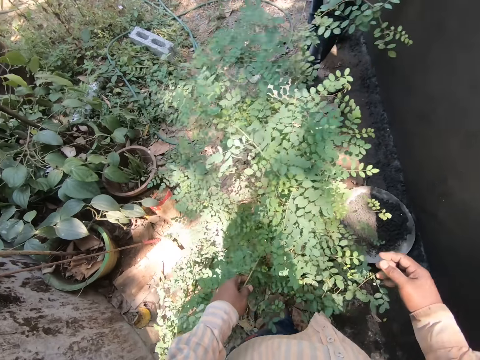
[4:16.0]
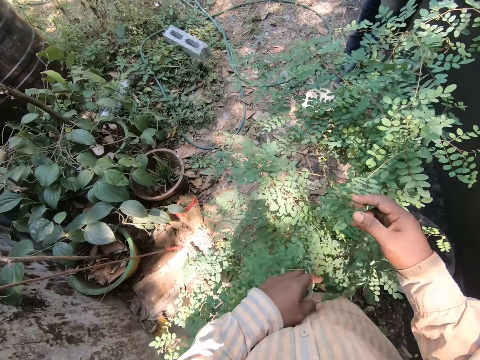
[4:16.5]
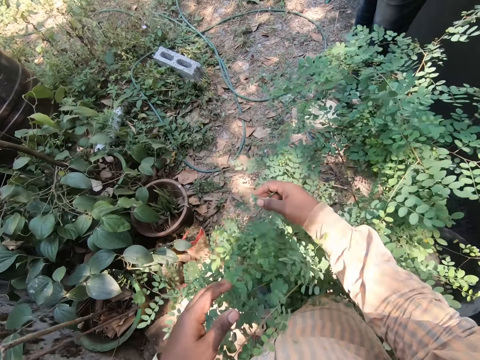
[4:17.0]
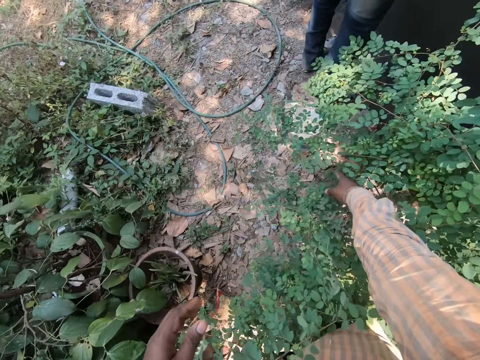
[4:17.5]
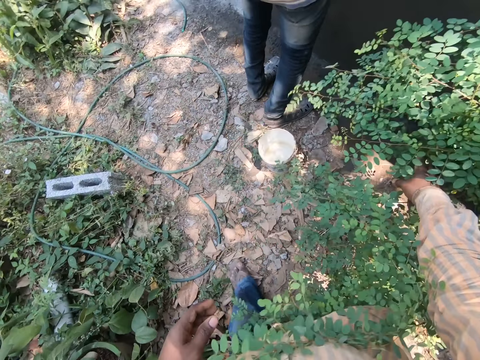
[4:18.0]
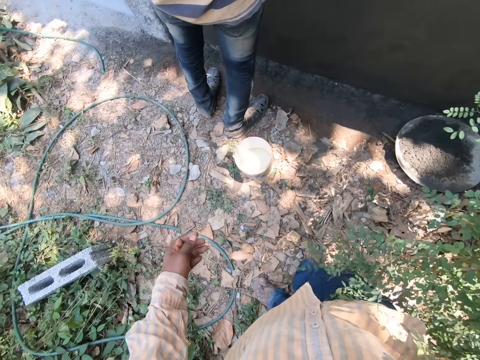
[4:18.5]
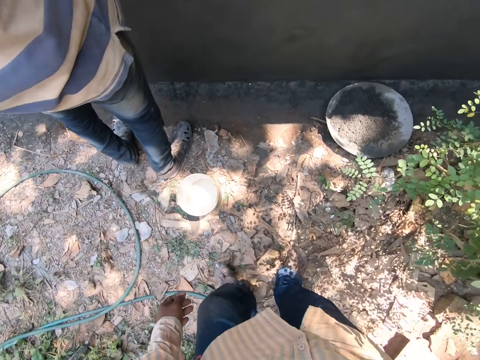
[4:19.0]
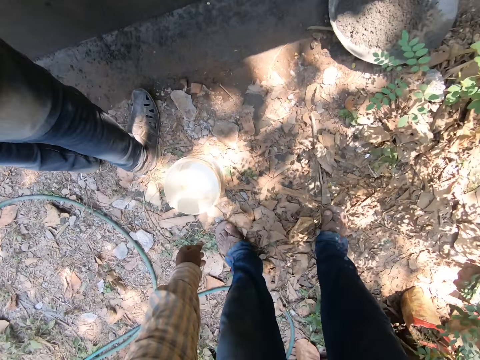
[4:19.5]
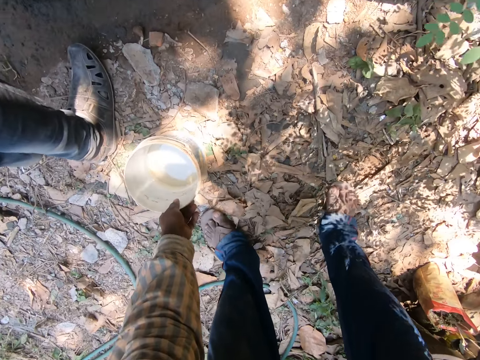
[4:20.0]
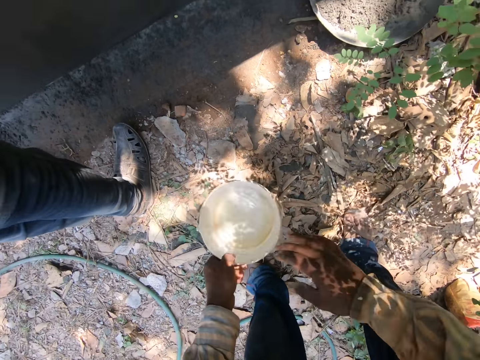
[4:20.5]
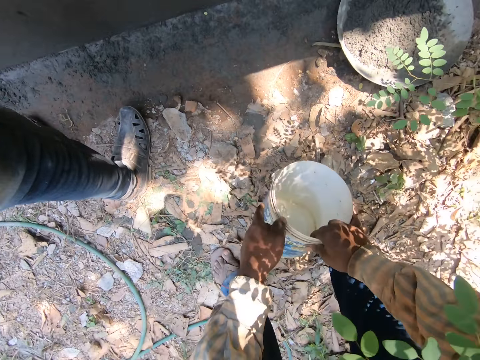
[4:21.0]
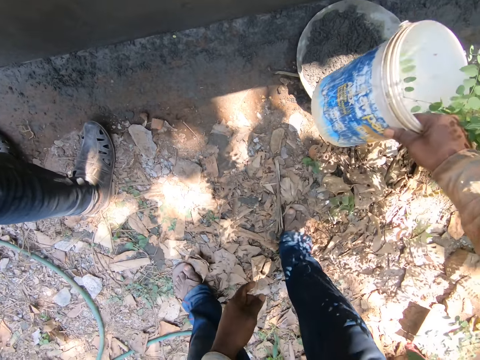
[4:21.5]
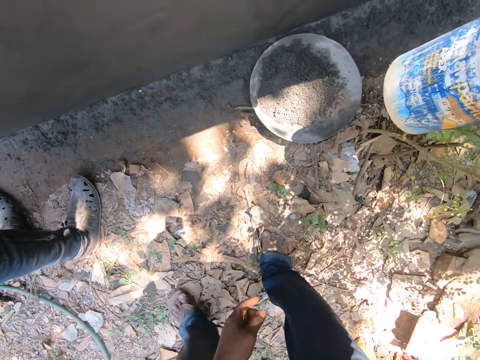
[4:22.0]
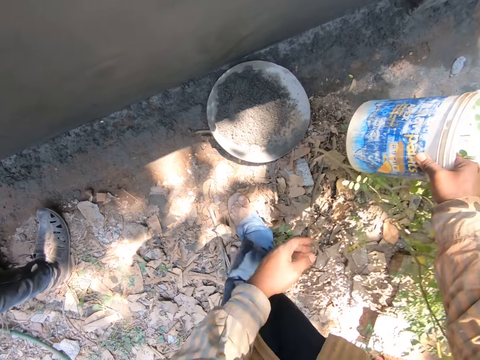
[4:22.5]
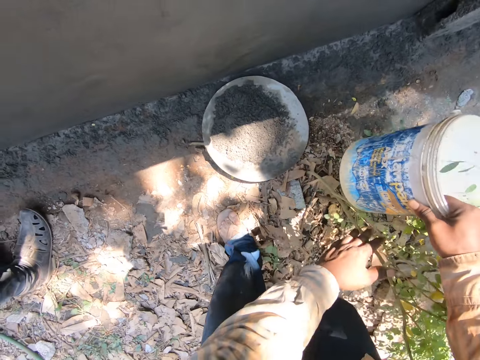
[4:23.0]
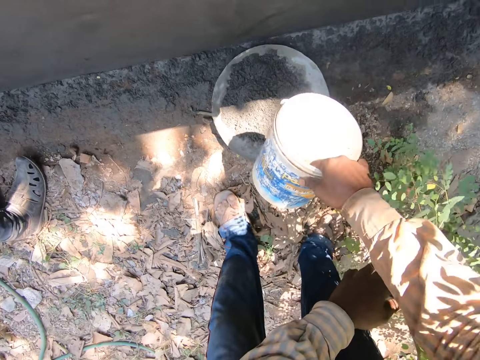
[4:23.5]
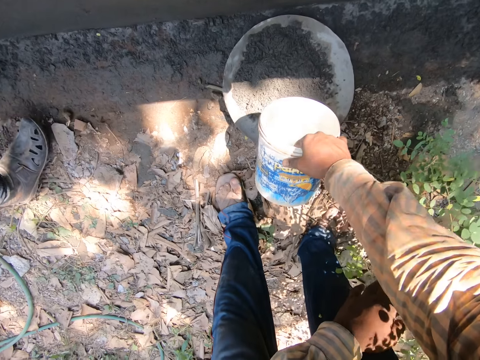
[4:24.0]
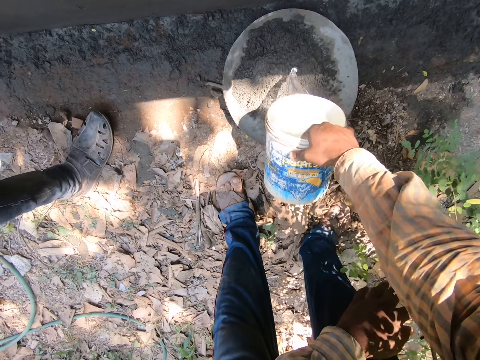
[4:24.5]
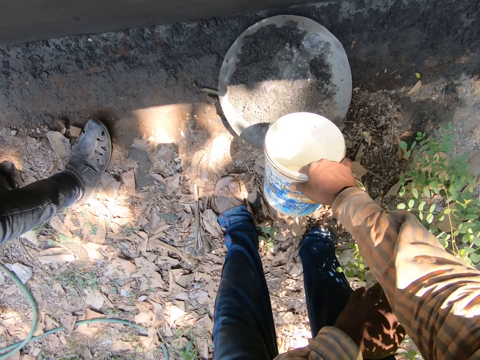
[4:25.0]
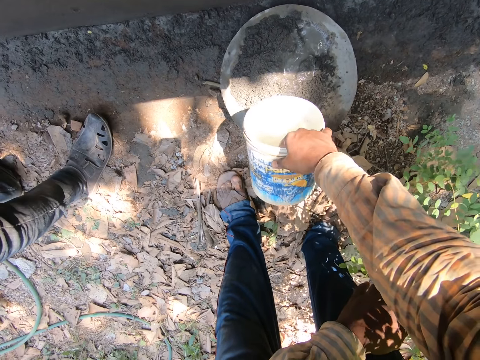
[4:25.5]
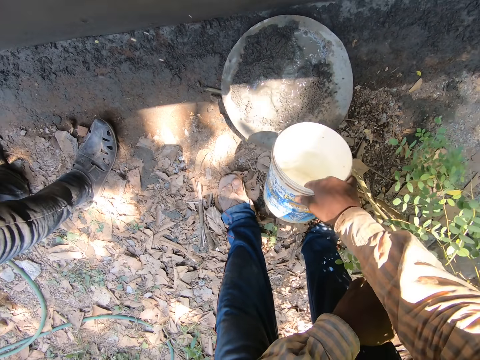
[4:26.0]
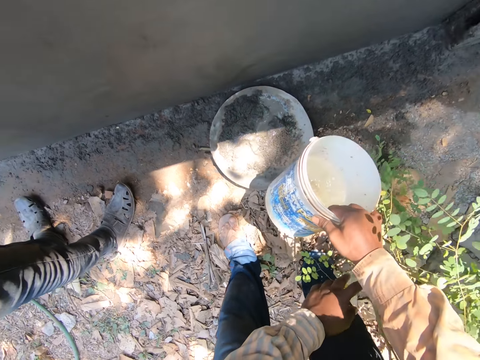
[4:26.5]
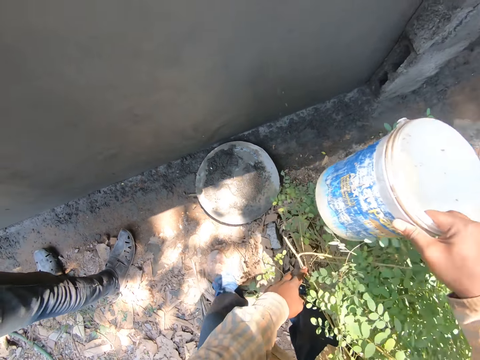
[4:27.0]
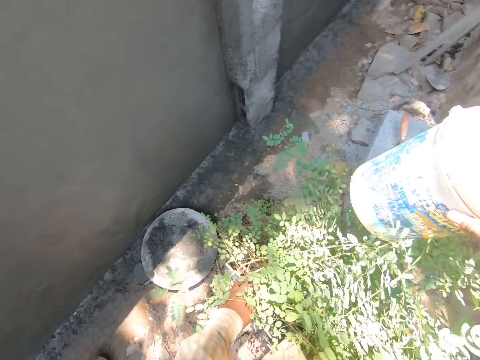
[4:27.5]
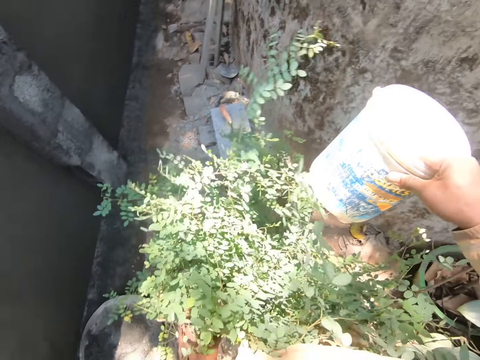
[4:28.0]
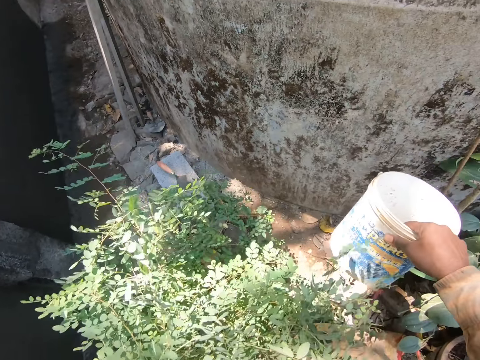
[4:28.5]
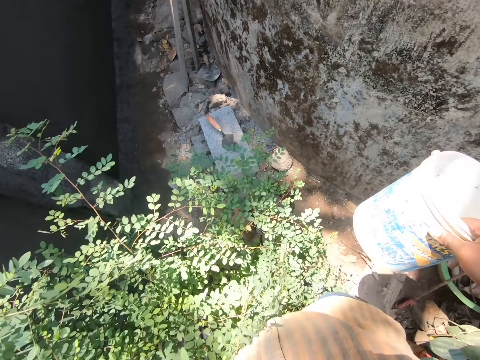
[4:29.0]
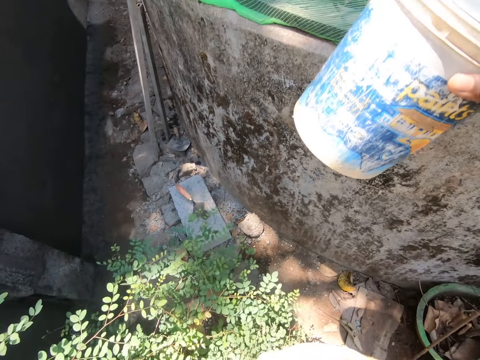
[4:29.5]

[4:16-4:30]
A man plasters the wall with a trowel. The camera wearer walks on the ground. They pick up the bucket of water from the ground. They pass the bucket to the right hand from the left hand. They pour water into the mortar in the tray with the bucket. They put the bucket of water on top of the wall.

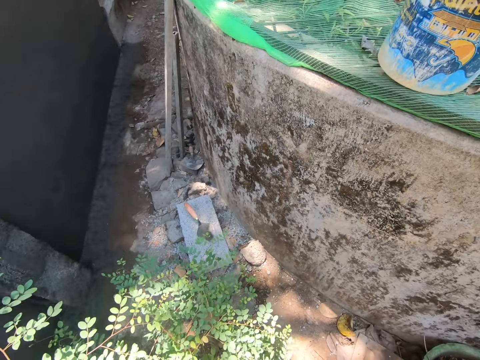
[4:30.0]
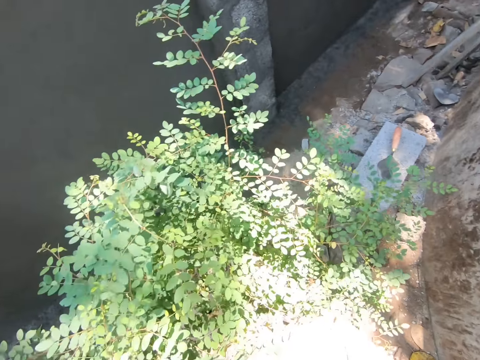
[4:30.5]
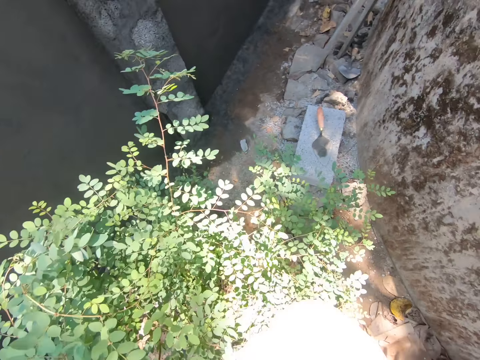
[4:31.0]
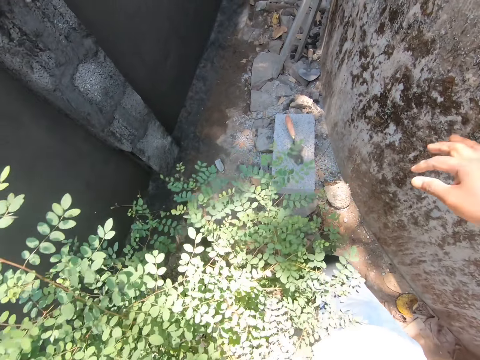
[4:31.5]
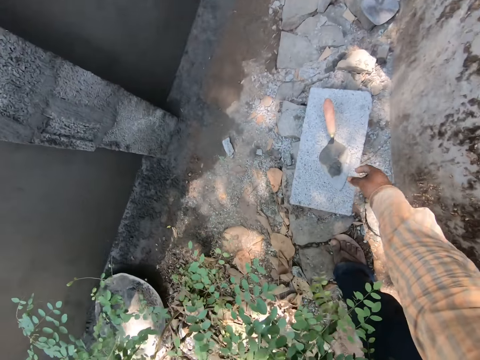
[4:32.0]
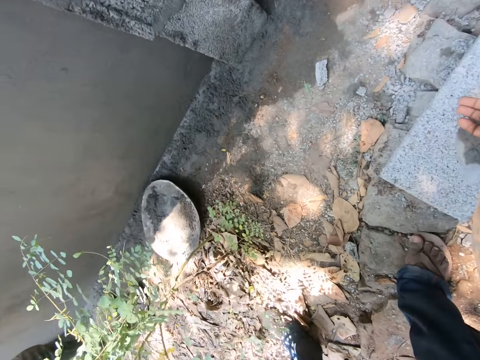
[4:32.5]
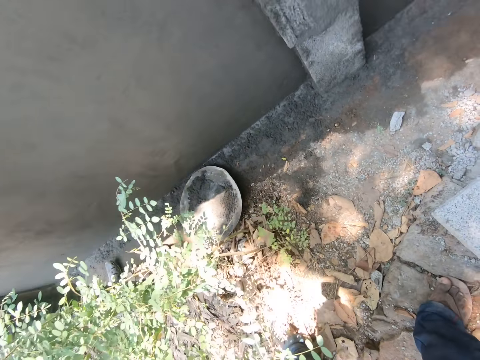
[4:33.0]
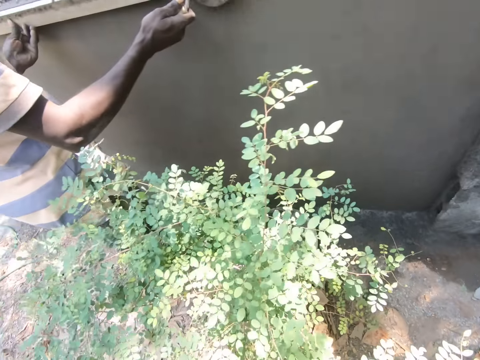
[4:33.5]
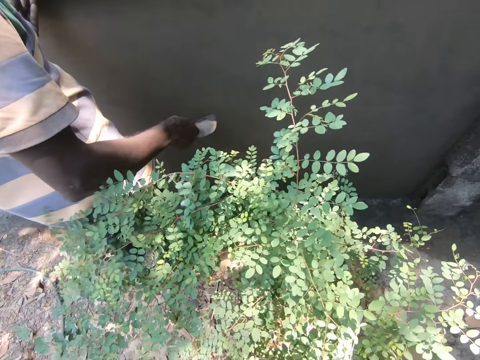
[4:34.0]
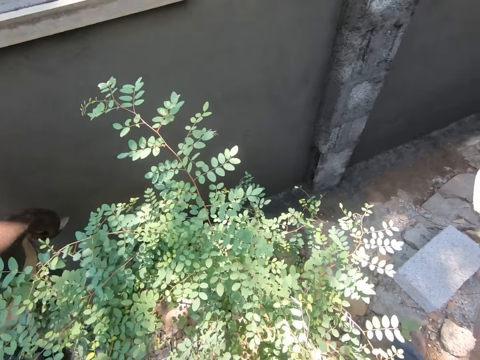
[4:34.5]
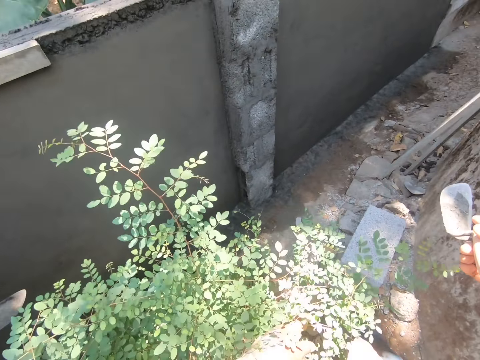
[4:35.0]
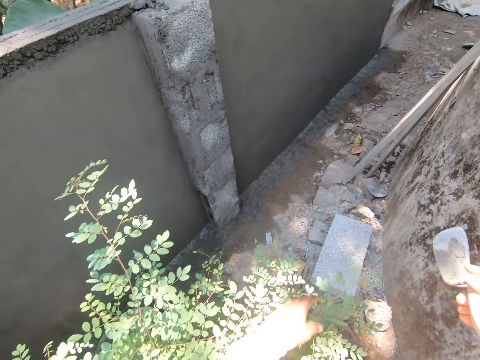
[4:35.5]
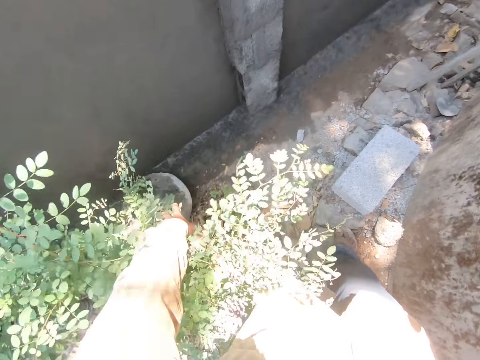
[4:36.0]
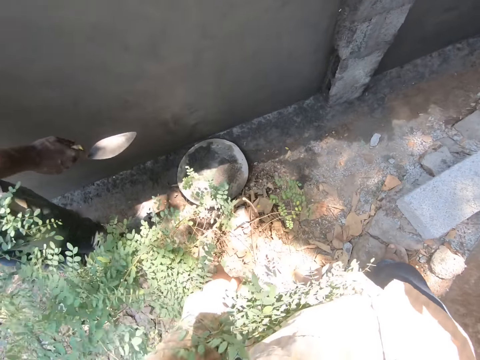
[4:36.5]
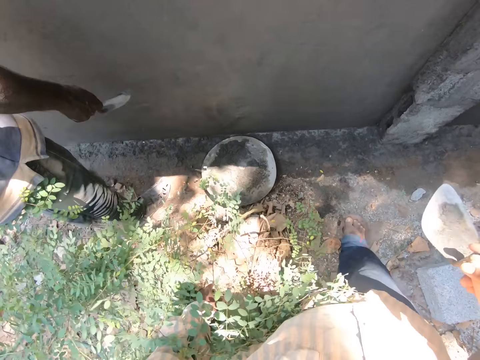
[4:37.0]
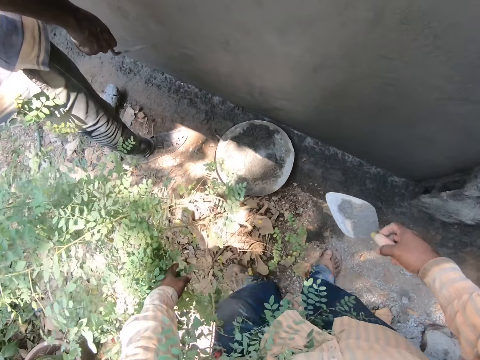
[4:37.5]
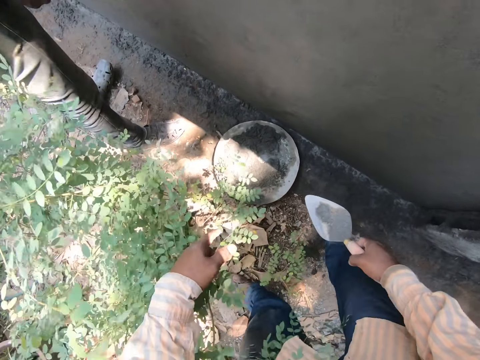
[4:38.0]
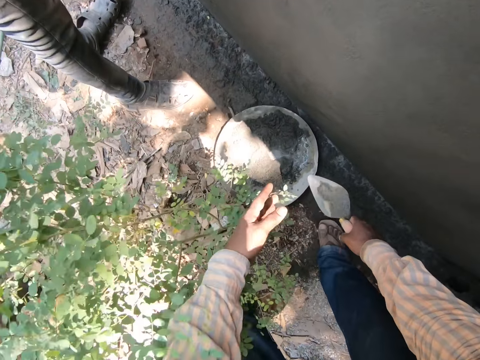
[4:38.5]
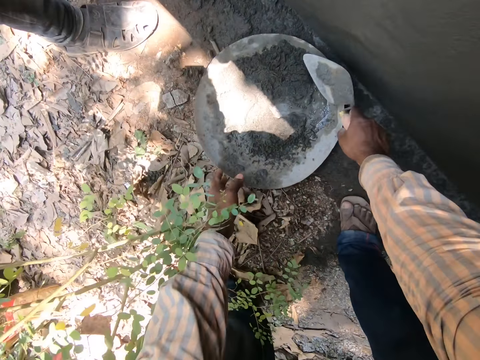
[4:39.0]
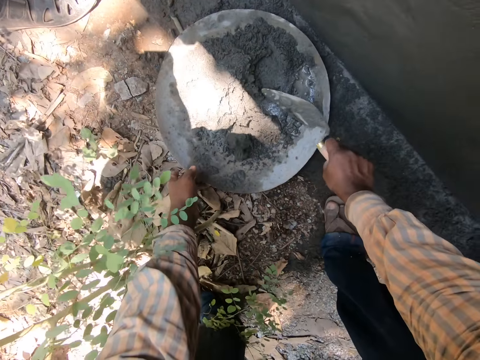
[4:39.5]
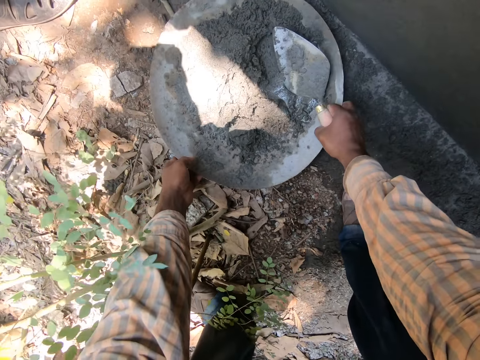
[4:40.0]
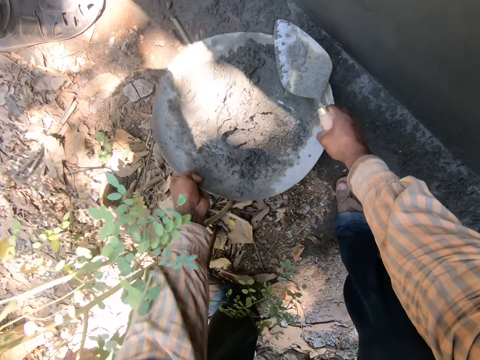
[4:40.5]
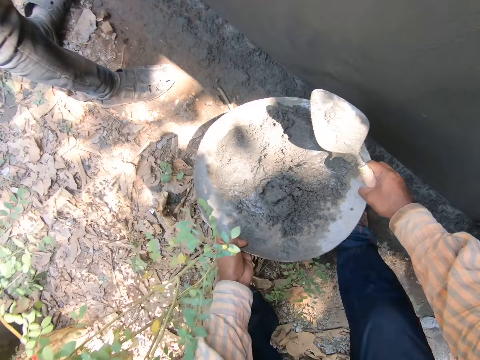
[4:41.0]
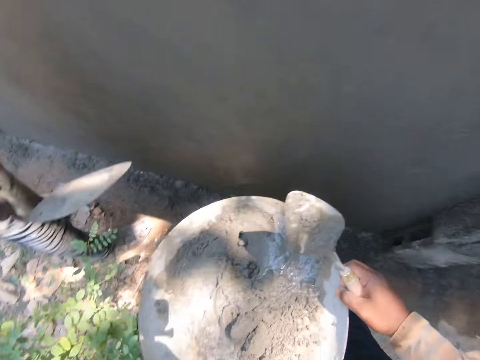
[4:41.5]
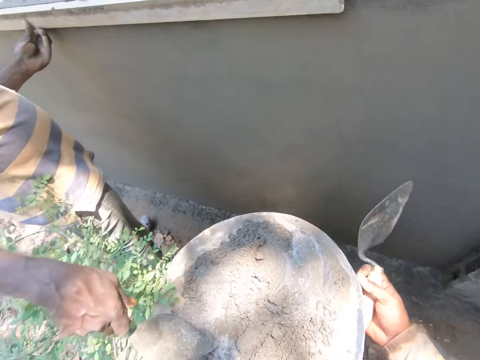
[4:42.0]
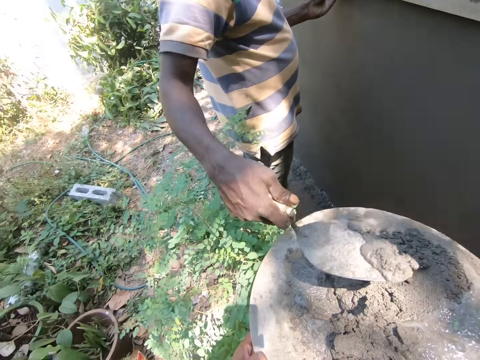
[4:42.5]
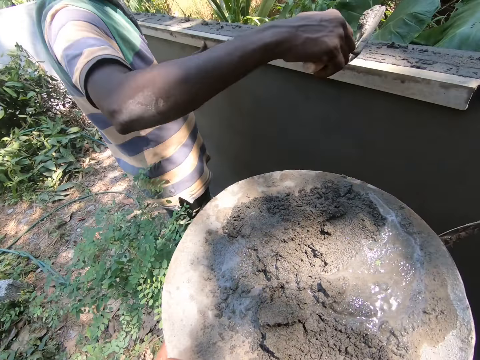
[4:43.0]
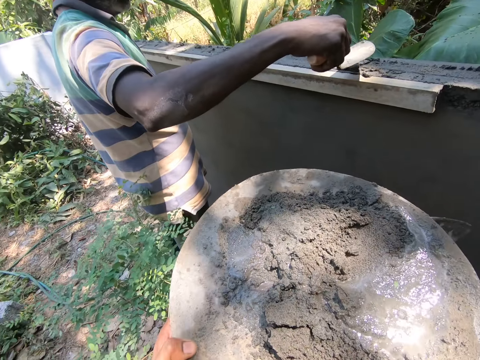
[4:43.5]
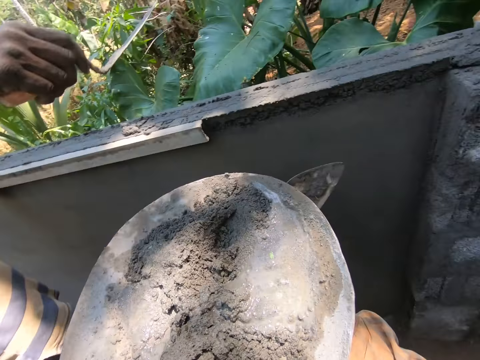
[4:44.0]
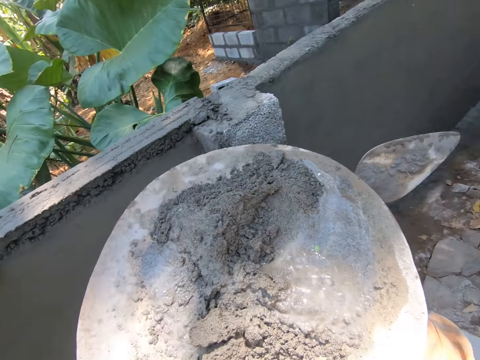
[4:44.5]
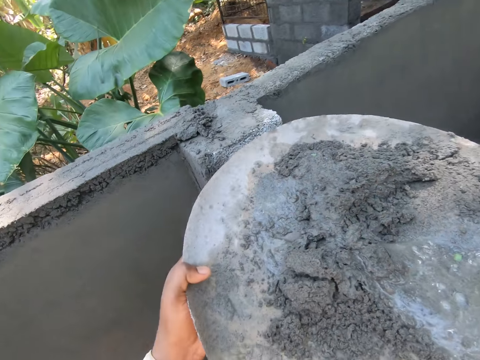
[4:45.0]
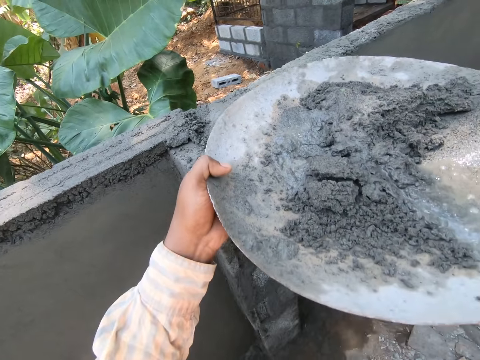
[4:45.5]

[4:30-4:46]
The camera wearer picks up the trowel from the pavement. A man plasters the wall with a trowel. The camera wearer carries the trowel in the right hand, walks around the pavement, and bends. They scoop the cement from the tray with the trowel. They hold the cement tray with the left hand. They mix the mortar and water with the trowel. They pick up the tray of mortar. They carry the cement tray. The man scoops the cement from the tray with a trowel. The man puts the mortar on the wall. The man plasters the wall with the trowel.
